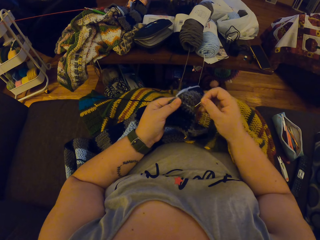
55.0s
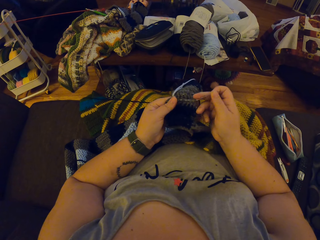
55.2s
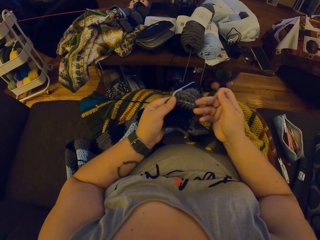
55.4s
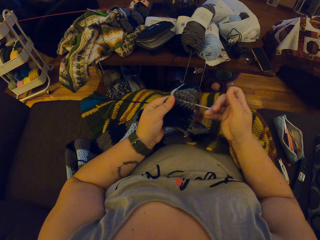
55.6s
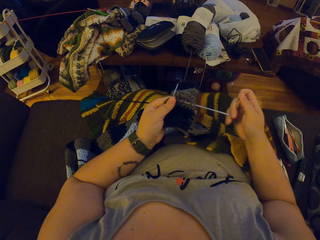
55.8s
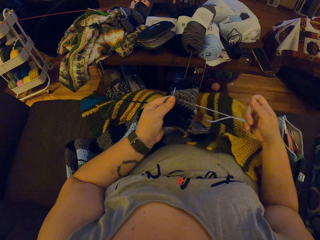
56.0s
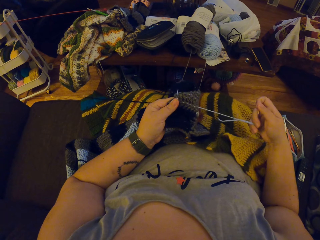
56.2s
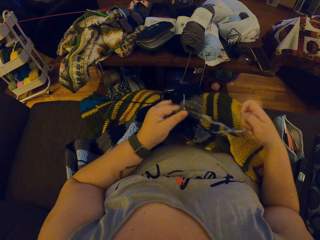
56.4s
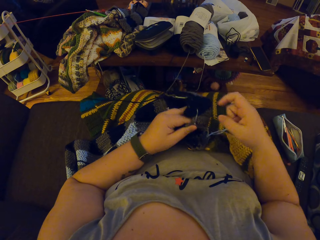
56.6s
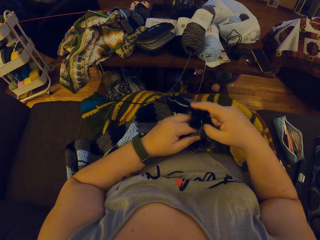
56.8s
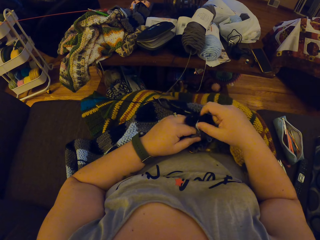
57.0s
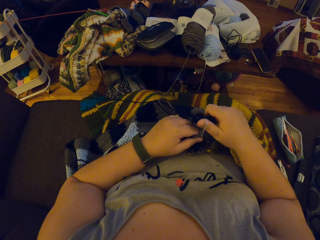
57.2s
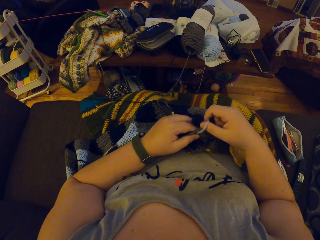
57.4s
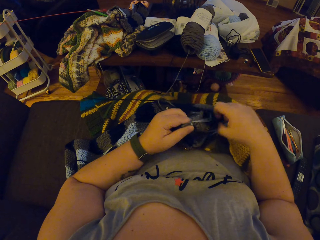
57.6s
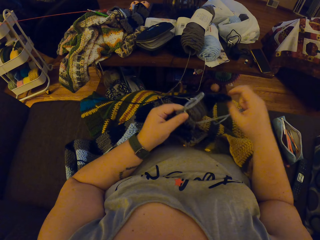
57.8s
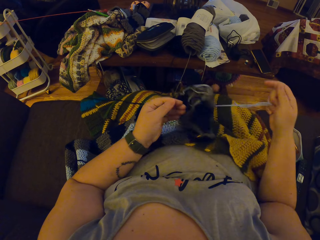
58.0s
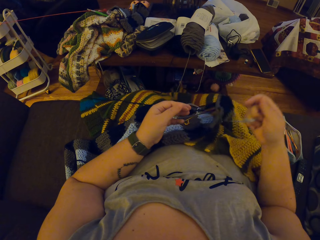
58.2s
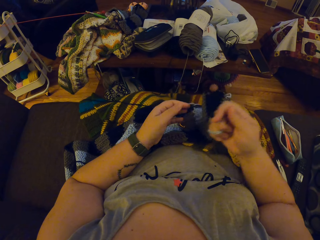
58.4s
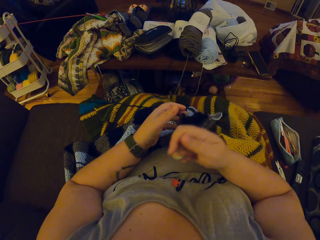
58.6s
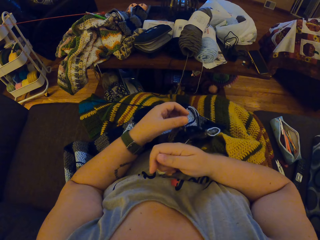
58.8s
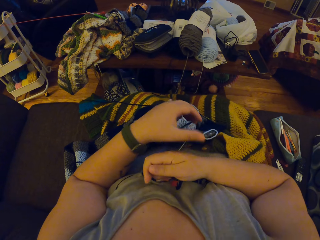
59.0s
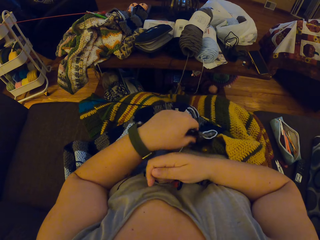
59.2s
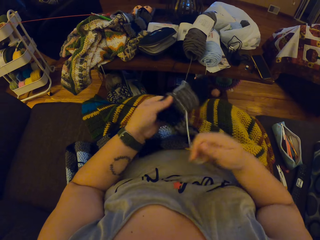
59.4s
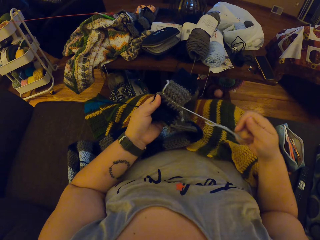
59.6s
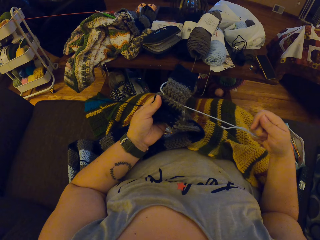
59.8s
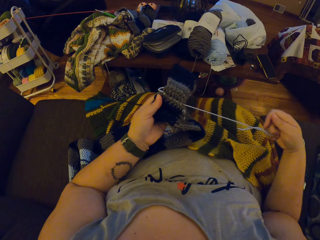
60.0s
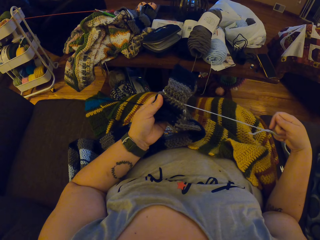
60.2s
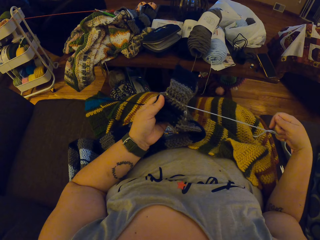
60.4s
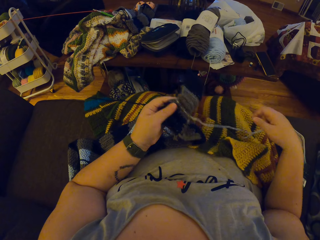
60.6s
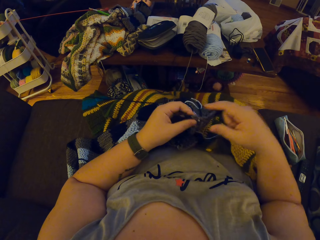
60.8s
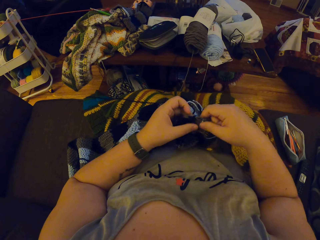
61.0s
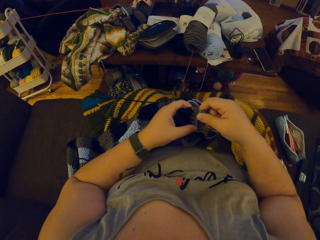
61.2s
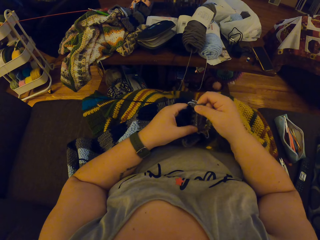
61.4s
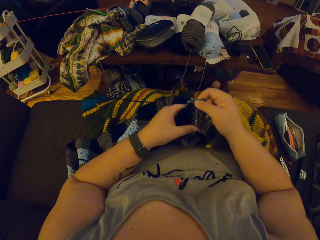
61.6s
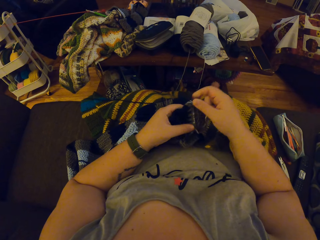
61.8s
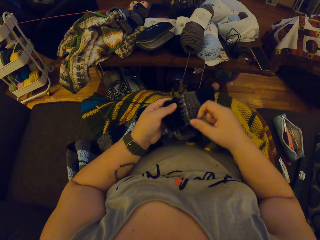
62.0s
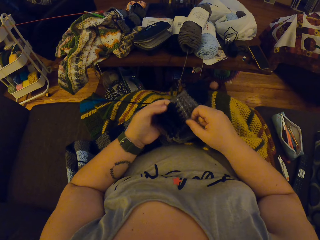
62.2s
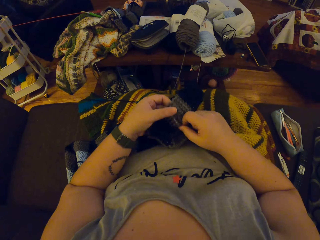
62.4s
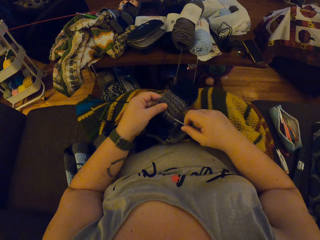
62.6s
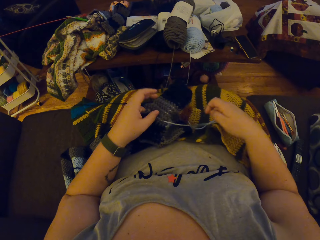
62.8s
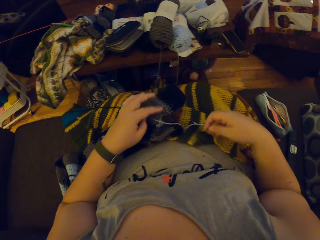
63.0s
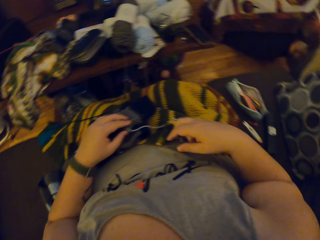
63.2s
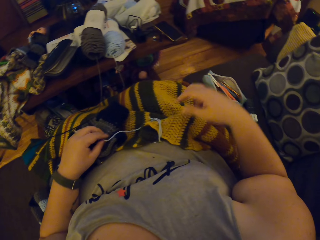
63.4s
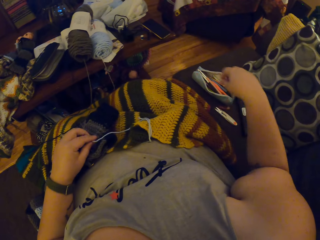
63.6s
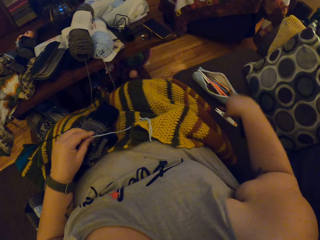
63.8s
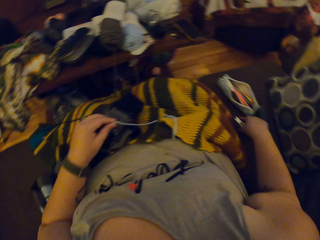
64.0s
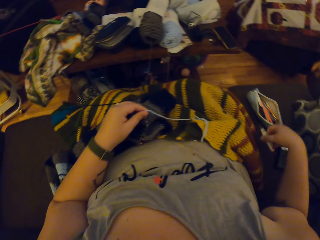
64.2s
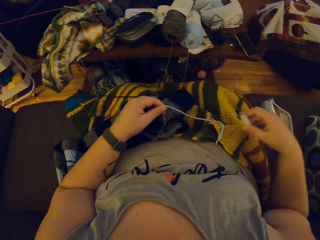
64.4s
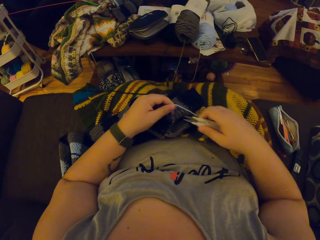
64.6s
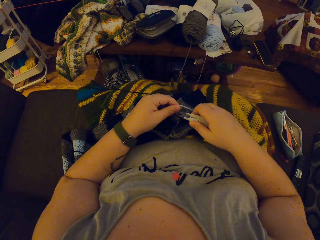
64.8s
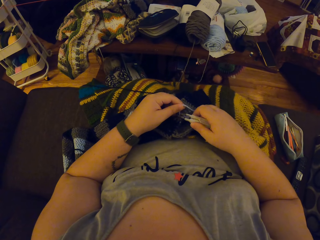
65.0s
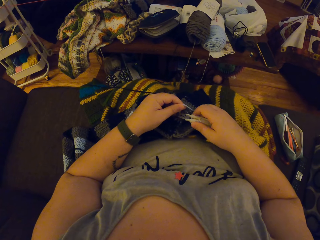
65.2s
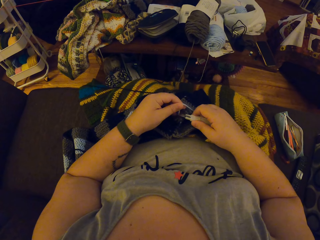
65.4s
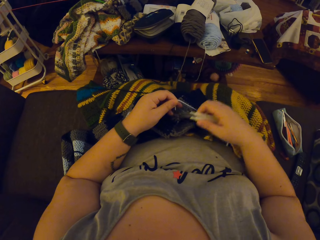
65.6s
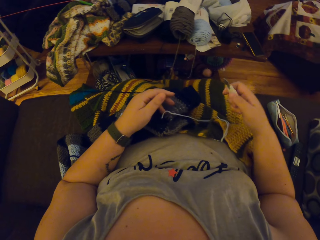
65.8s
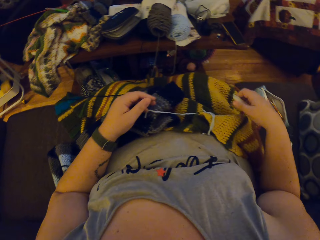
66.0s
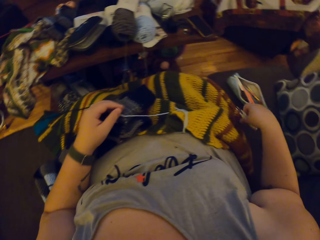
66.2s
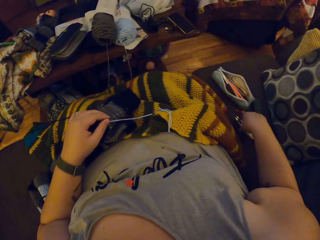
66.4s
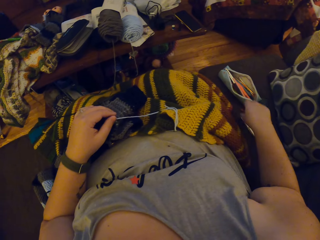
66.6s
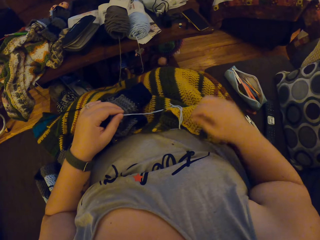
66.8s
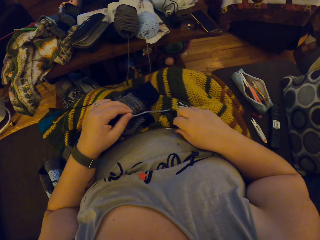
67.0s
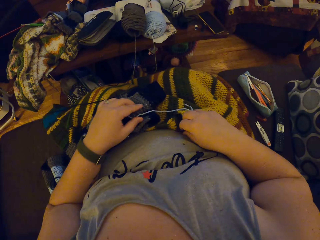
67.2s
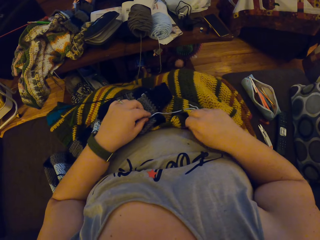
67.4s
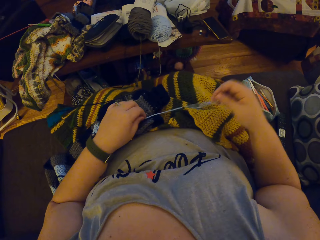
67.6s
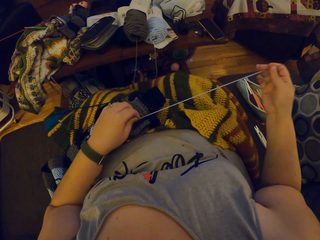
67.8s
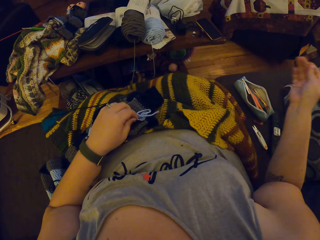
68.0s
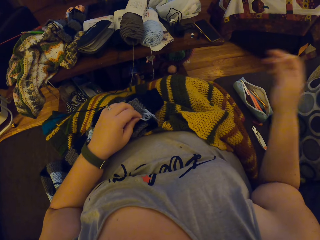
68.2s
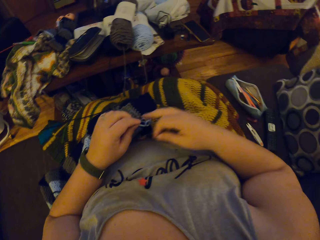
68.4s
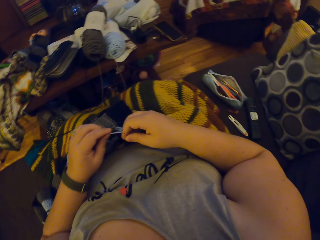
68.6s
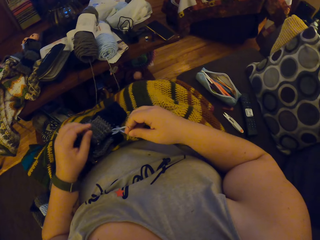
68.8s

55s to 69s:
The camera wearer adjusts the crochet with her hand. She pulls a string. She drops the needle on her belly. She picks up a pair of scissors on a couch. She cuts the yarn on the crochet with the pair of scissors. She drops the pair of scissors on the couch. She picks up the needle on her belly. She pulls the yarn out of the needle.

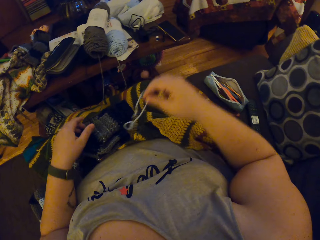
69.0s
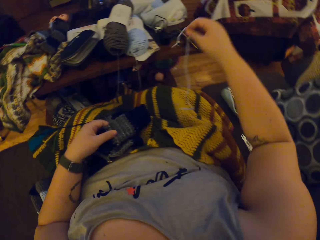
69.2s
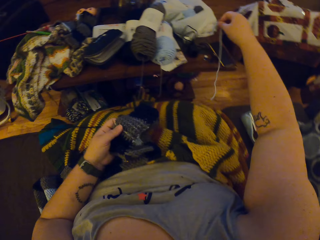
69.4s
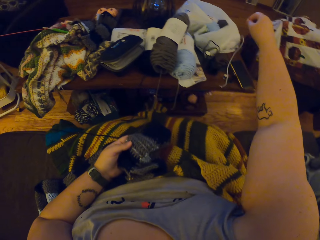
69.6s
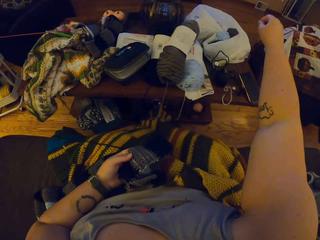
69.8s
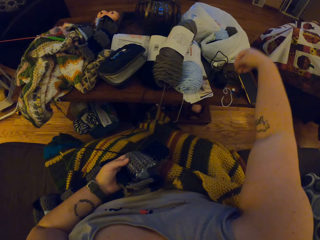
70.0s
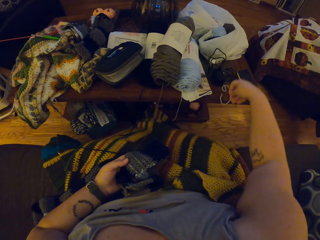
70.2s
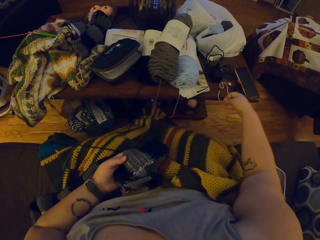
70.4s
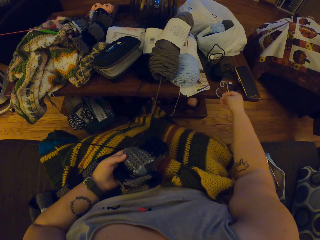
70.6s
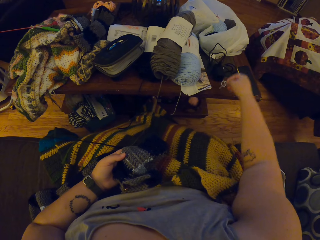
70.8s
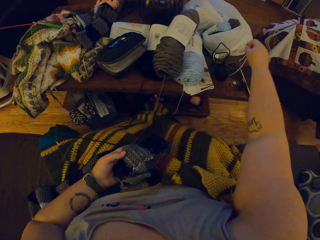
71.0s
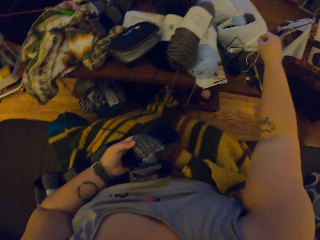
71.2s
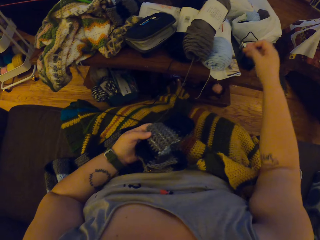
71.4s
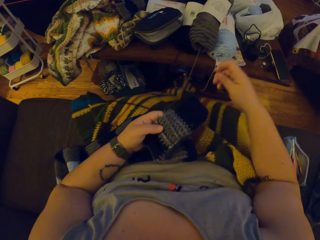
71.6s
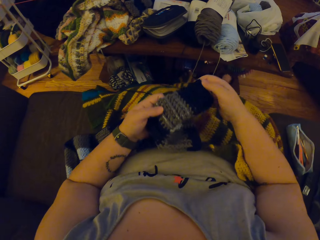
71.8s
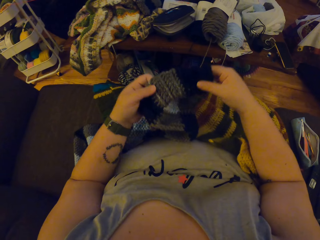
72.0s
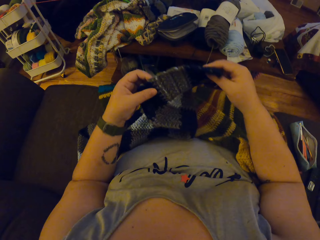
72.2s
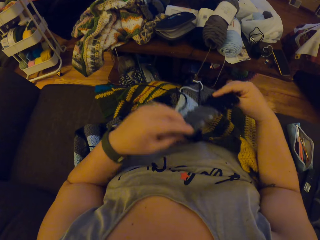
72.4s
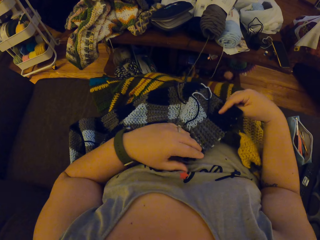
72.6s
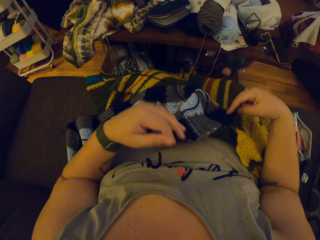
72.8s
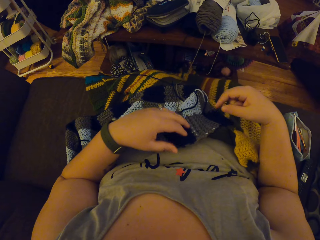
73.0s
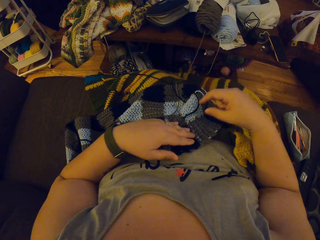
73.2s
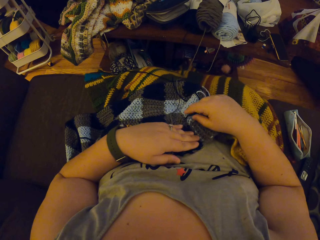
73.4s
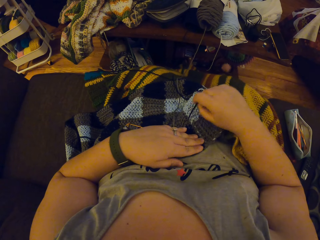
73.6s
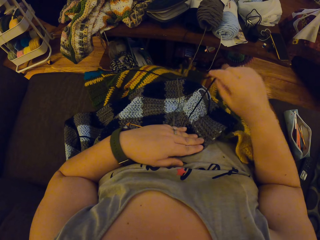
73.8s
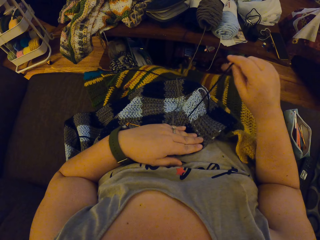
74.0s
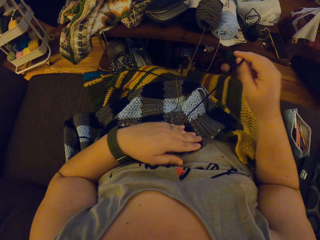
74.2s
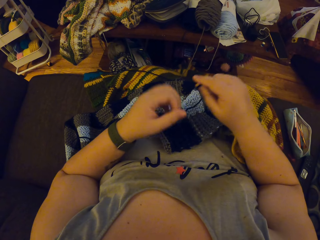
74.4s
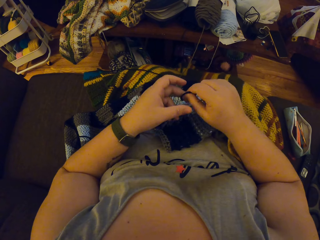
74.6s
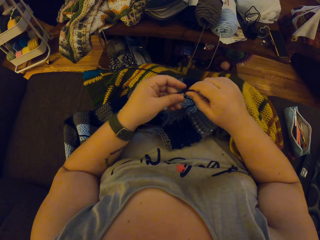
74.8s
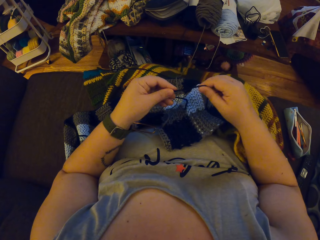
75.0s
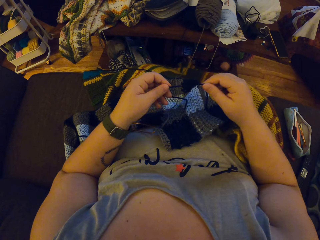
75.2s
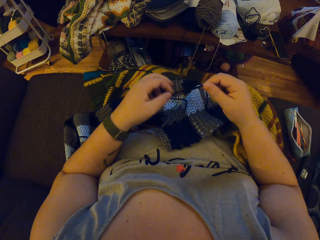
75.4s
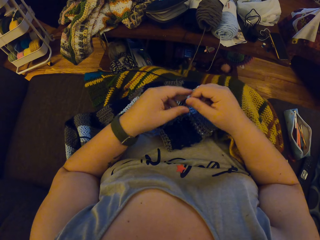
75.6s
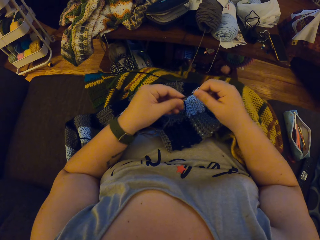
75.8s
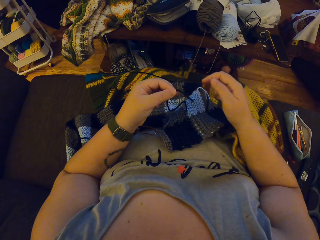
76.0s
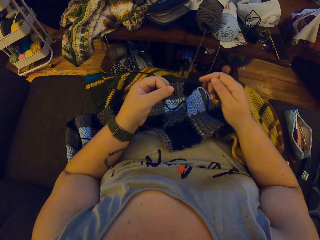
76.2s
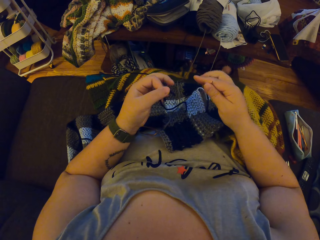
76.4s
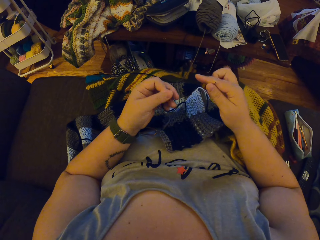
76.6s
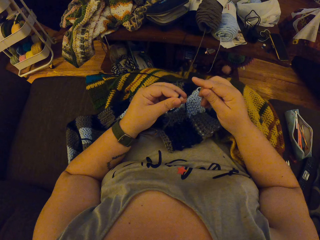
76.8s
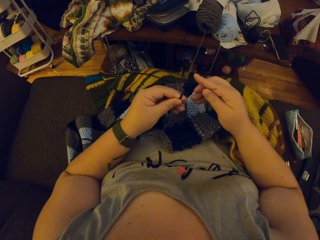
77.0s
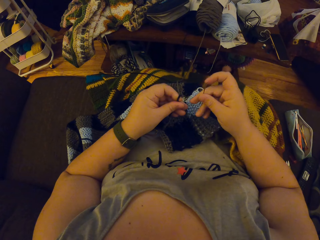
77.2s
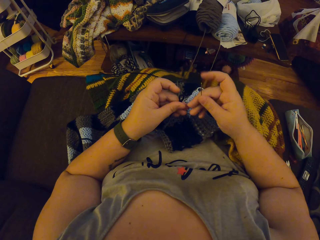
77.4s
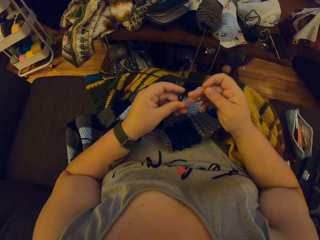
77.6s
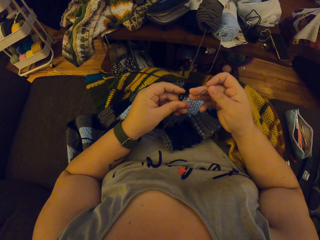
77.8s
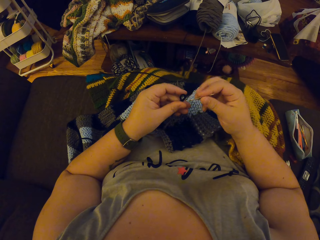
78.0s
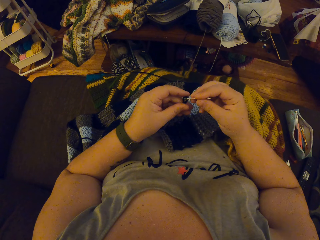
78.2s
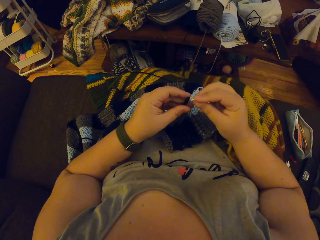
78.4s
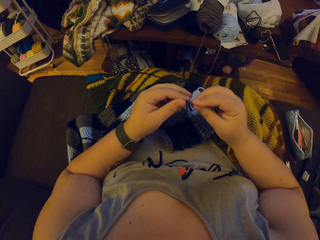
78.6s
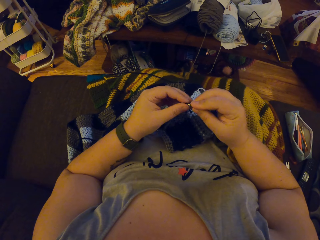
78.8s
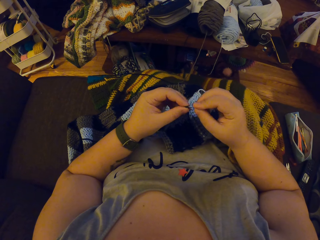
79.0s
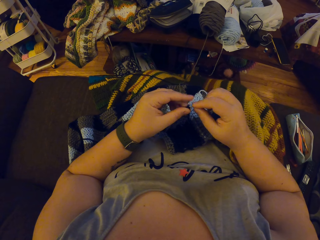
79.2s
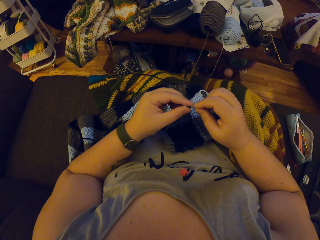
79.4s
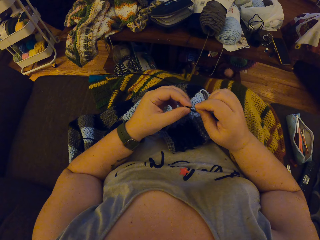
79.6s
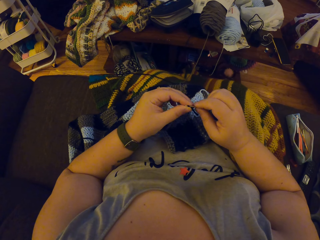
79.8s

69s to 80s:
The camera wearer passes the yarn to her right hand. She picks up the crochet on her lap with her left hand. She drops the yarn on a table, picks up the yarn on the table, and drops the yarn on the table. She turns a fabric. She adjusts the crochet with her hands. She pulls a string. She picks up the yarn on the crochet. She puts the yarn through the needle hole.
